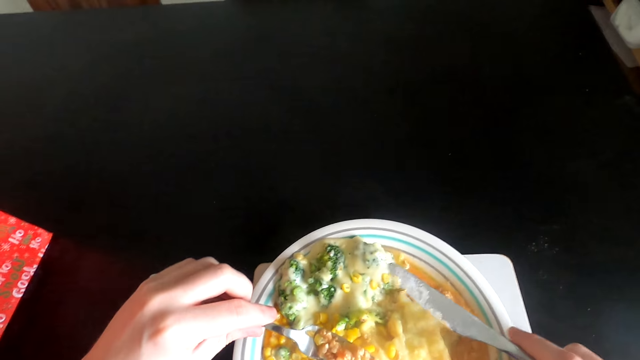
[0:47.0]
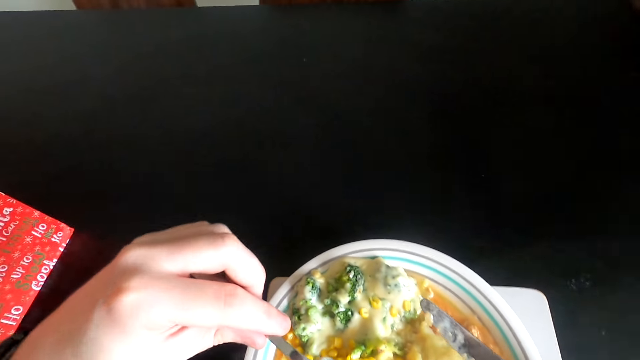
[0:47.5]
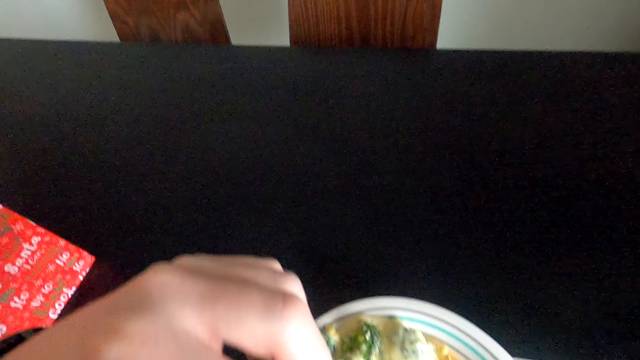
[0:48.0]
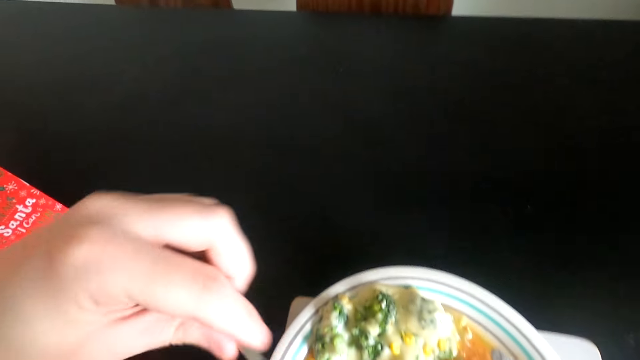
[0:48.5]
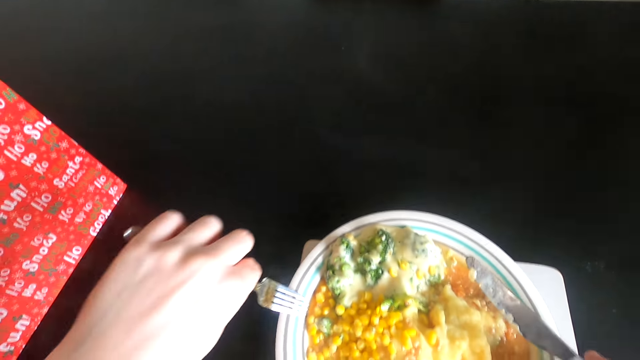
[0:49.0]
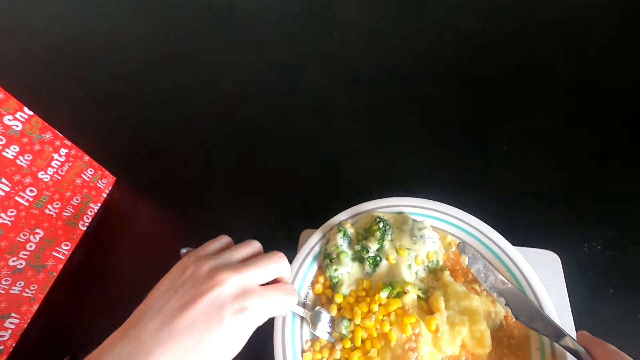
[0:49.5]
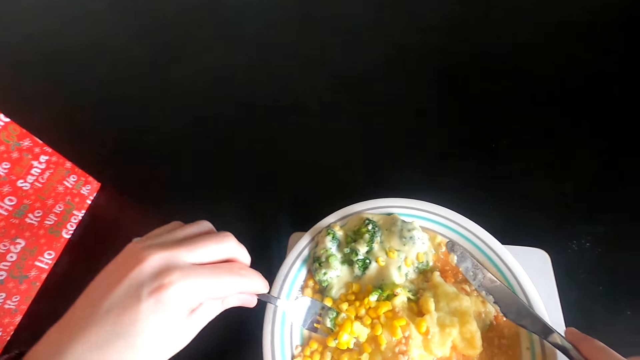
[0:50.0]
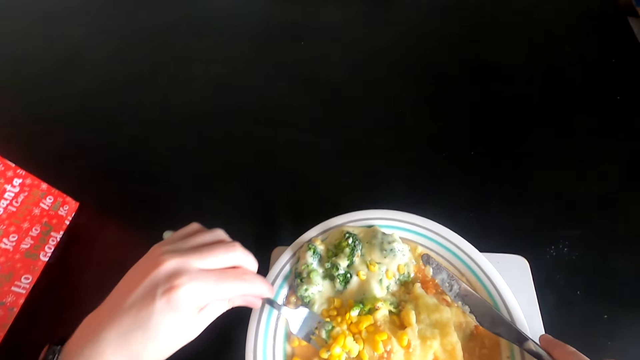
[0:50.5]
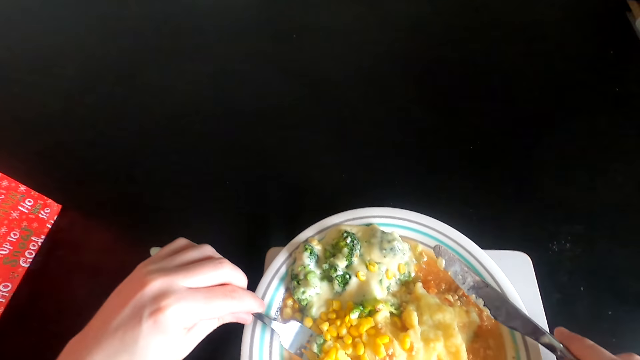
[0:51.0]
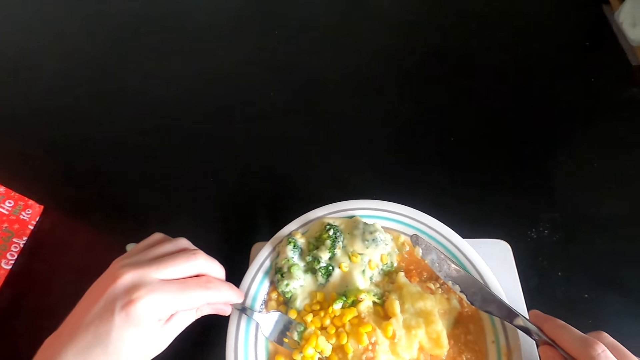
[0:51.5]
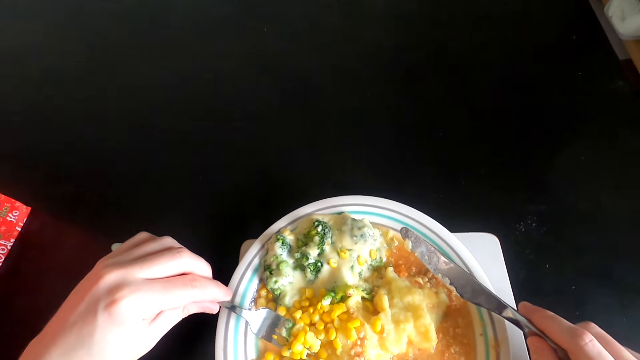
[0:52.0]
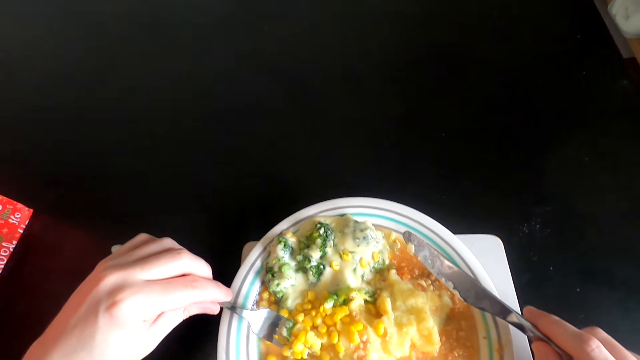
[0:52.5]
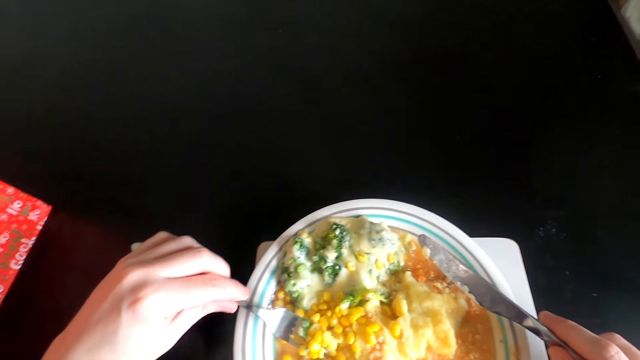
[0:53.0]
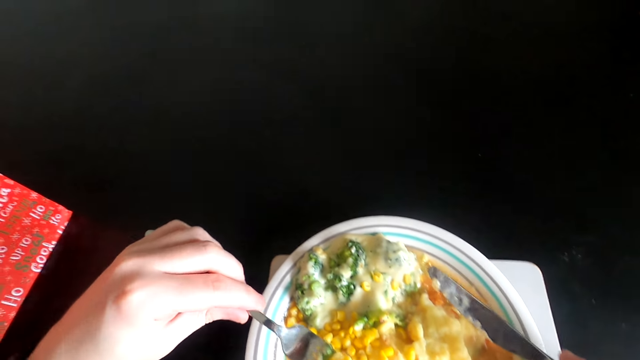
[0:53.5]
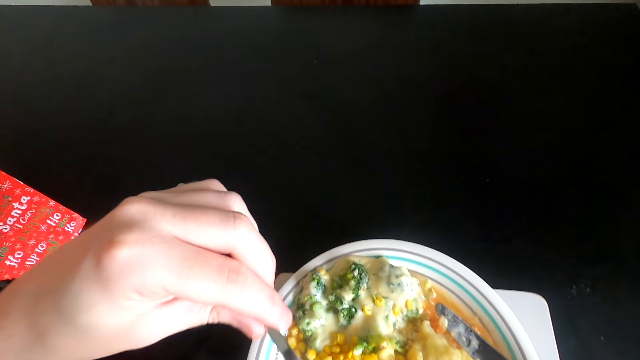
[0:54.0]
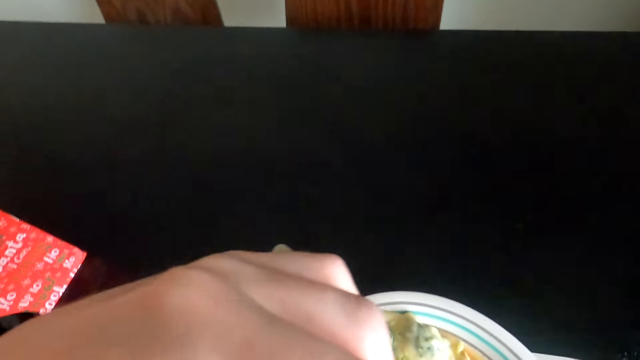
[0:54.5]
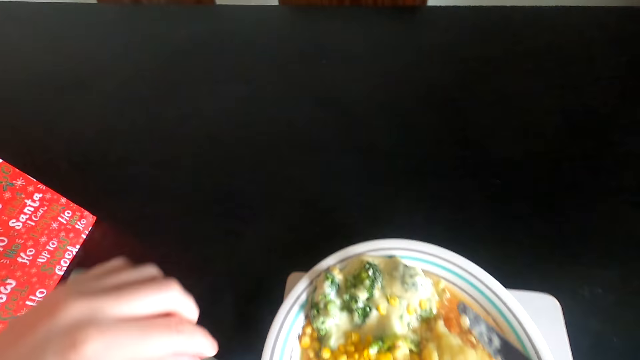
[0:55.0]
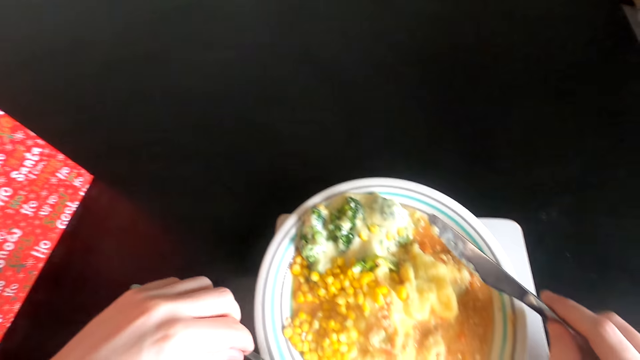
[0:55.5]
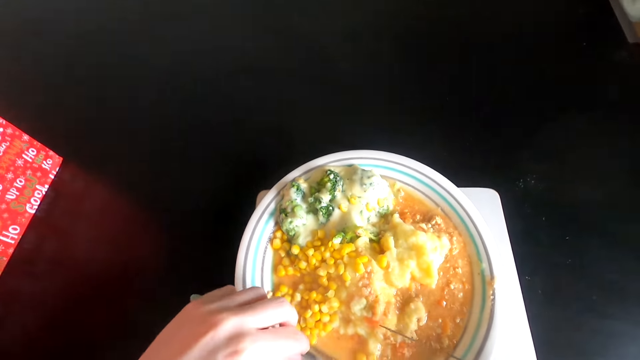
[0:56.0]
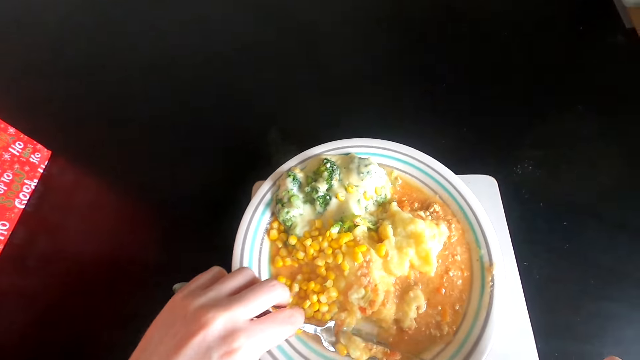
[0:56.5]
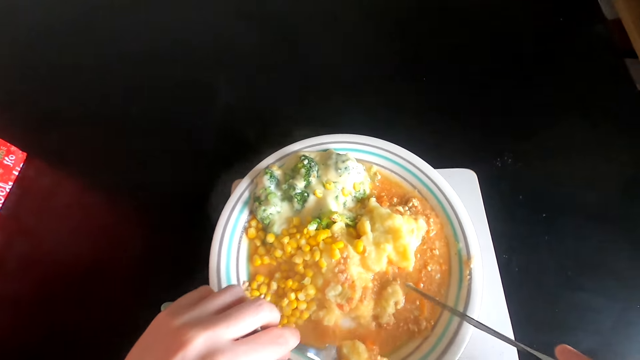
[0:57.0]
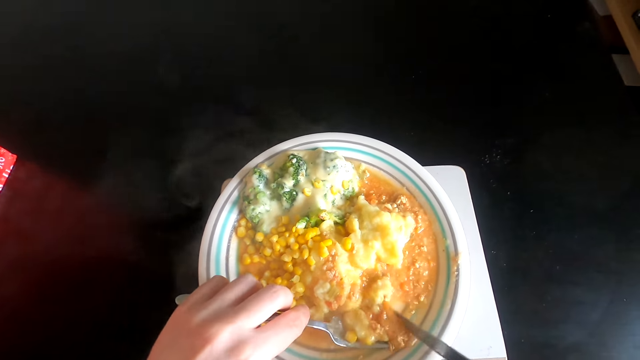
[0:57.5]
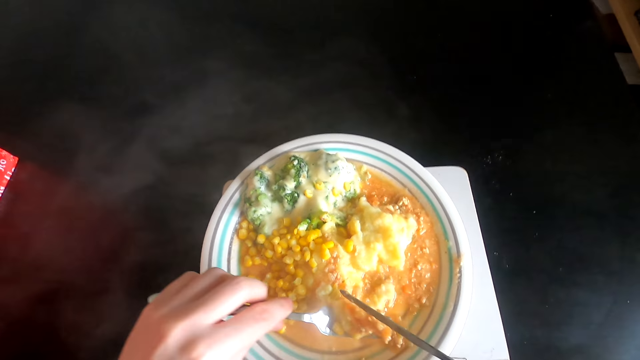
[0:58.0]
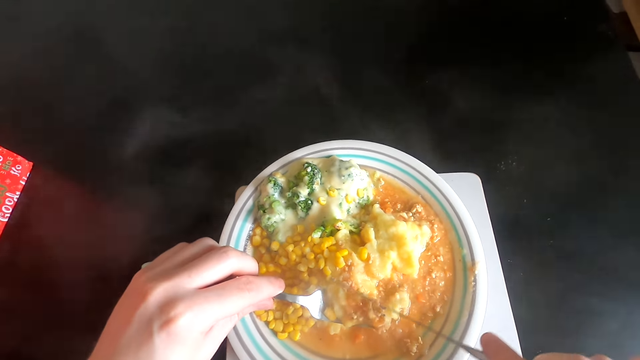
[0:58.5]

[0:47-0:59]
The camera wearer eats food with a fork. They scoop the food in the bowl. They hold a knife. They eat the food with the fork. They scoop the food in the bowl.

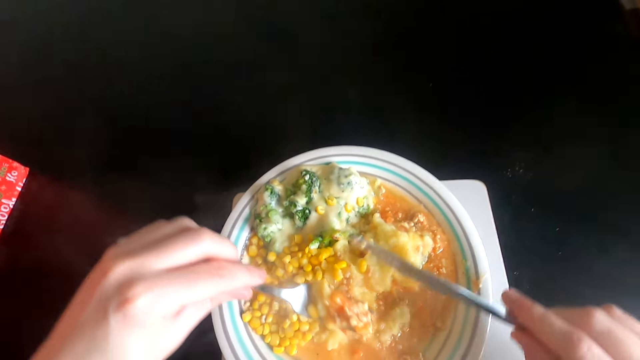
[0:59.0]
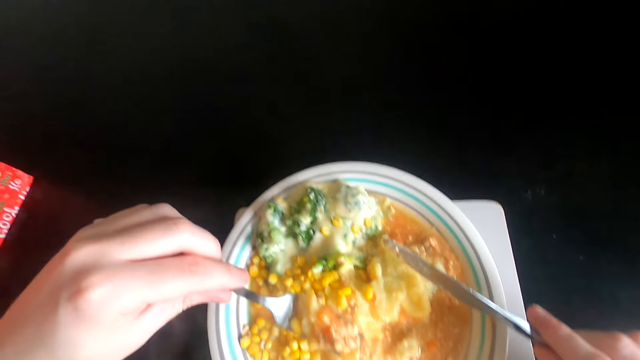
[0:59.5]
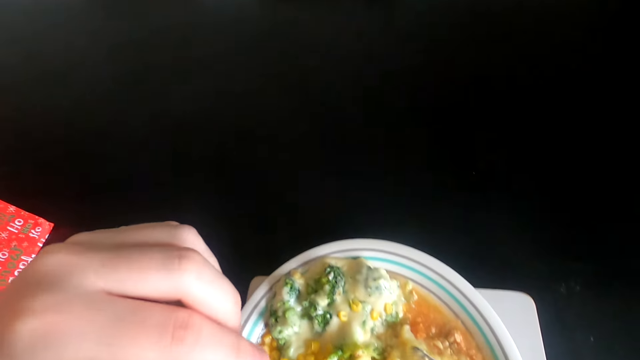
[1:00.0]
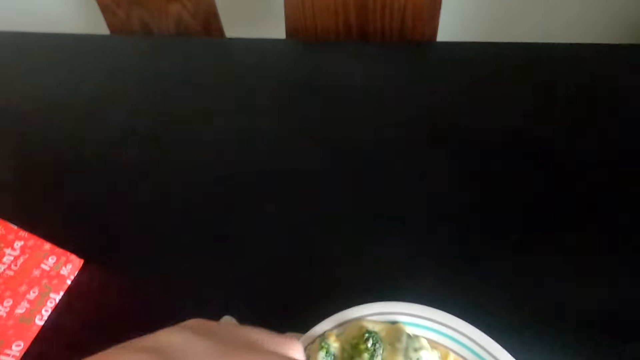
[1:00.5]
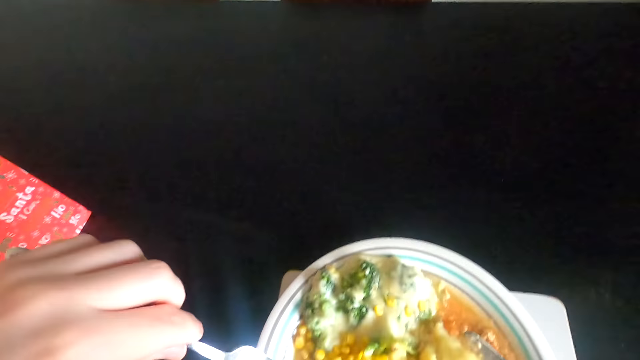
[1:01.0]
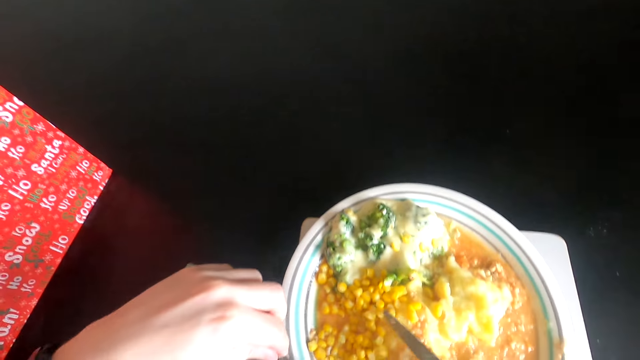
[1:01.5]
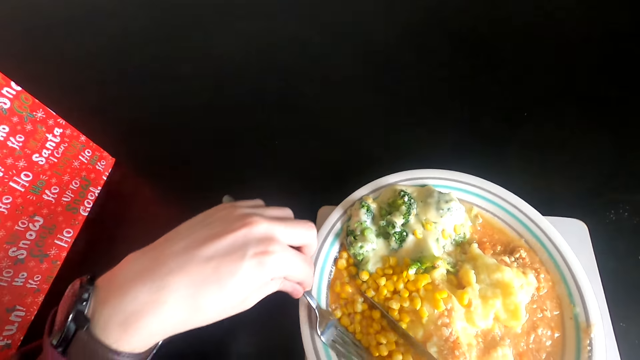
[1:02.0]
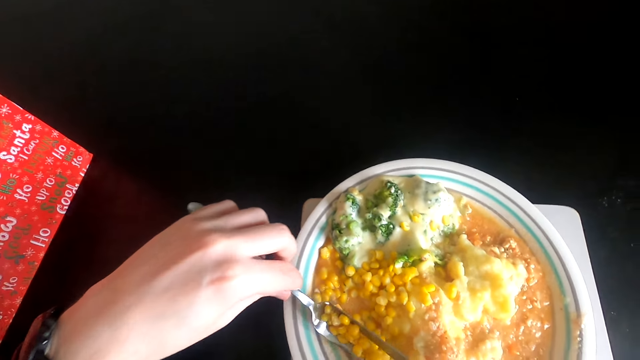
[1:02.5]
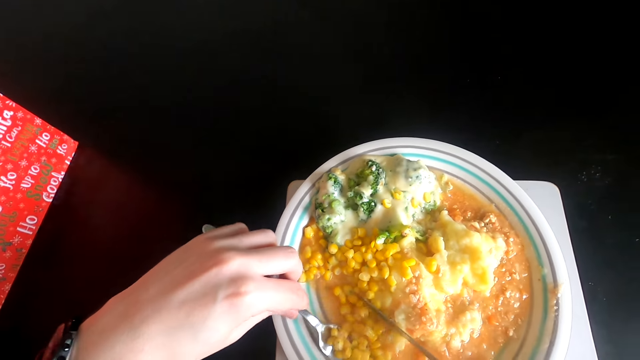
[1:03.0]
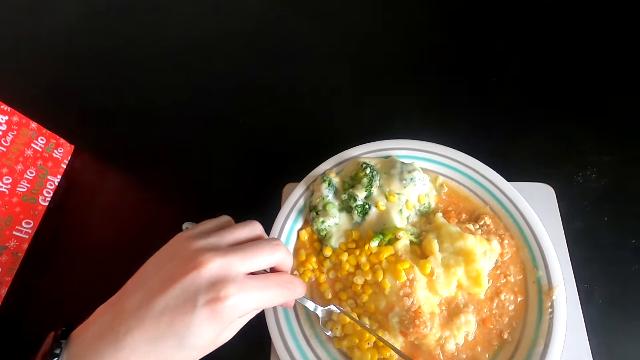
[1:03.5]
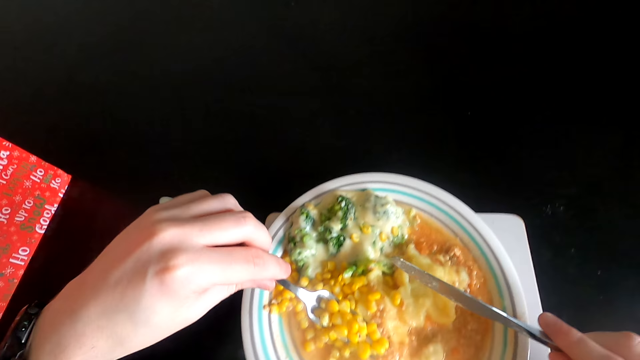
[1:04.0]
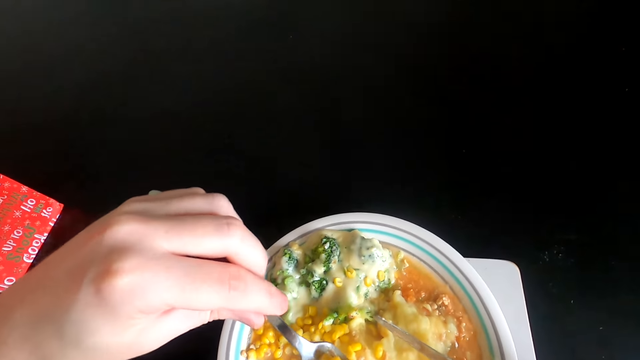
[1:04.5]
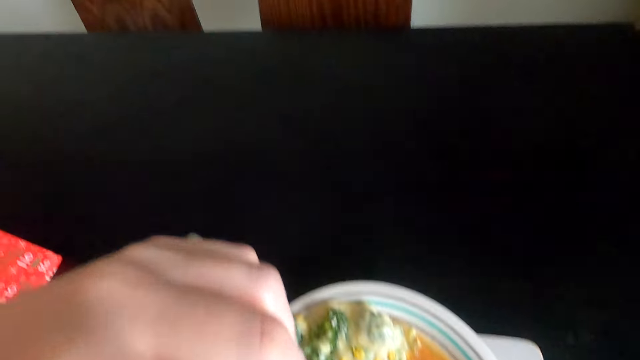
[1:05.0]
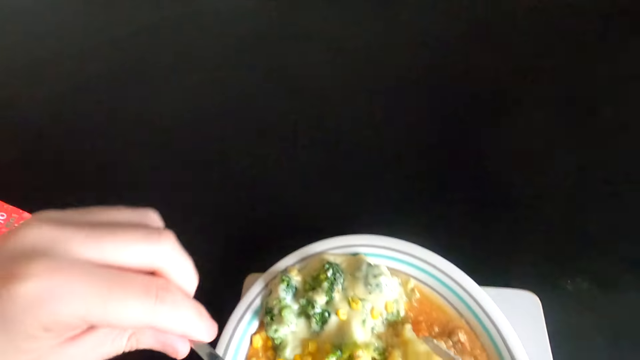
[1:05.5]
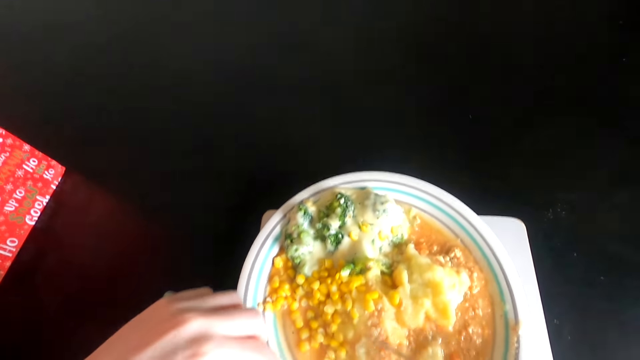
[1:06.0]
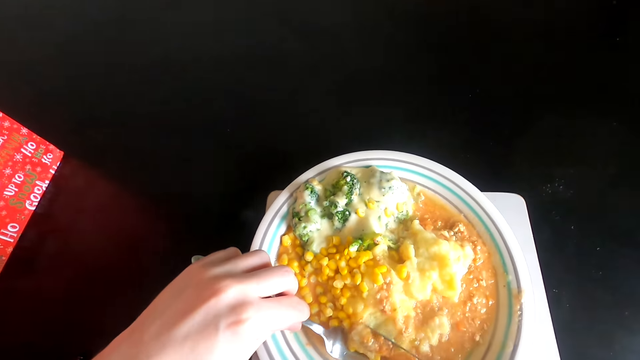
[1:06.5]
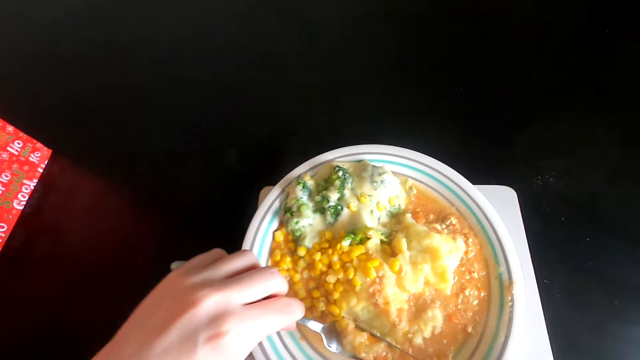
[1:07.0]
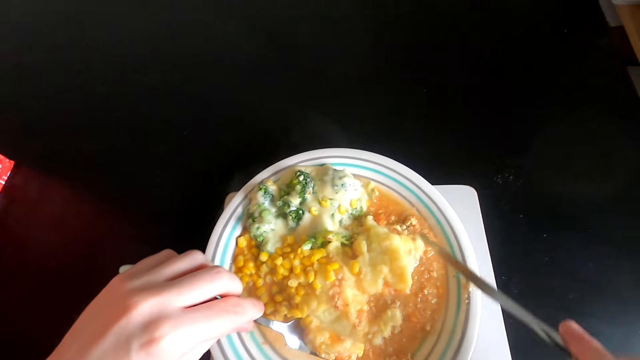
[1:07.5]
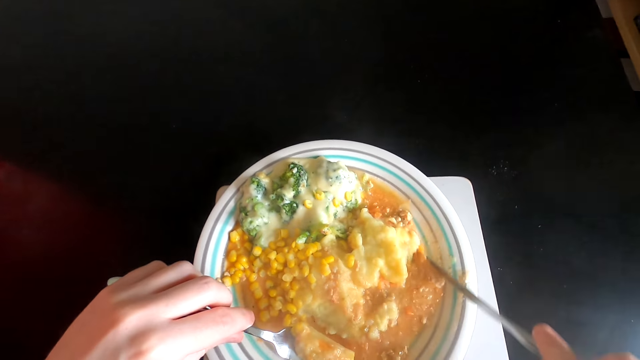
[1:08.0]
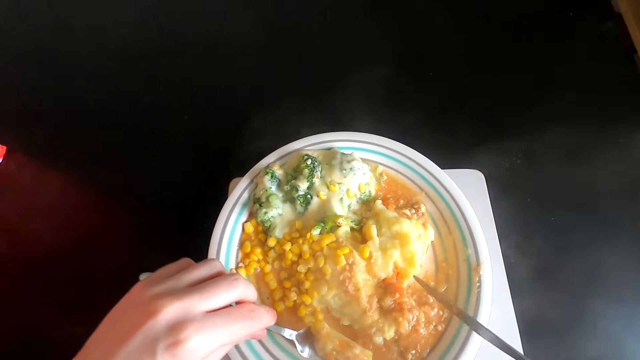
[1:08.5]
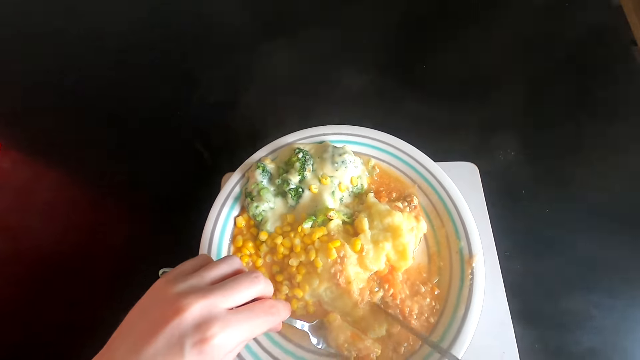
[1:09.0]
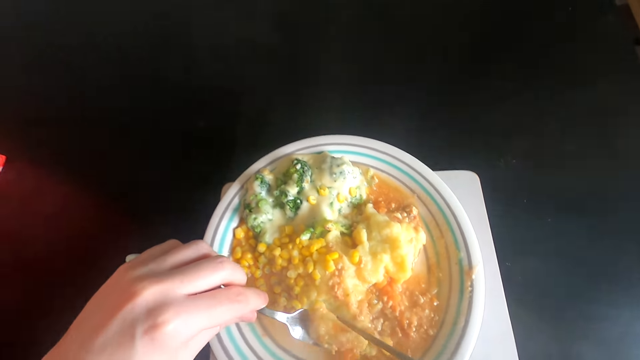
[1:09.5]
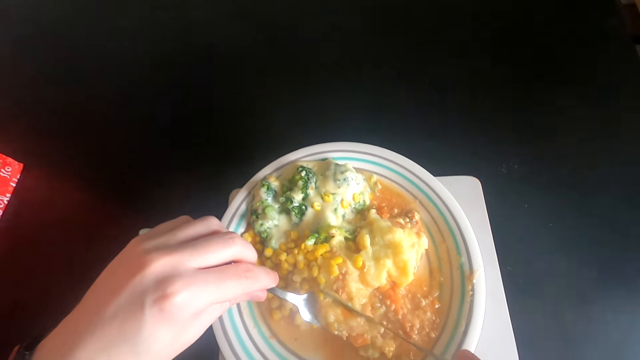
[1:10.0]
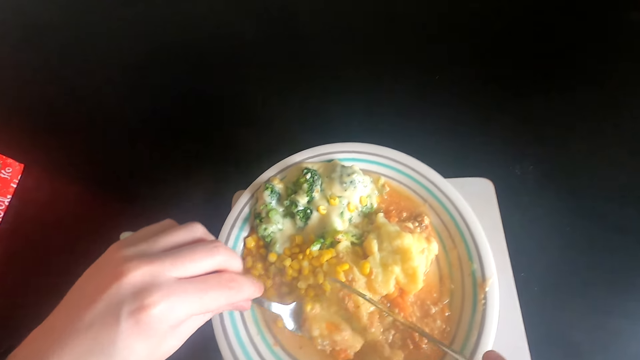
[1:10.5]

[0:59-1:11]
The camera wearer eats food with a fork. They scoop the food in the bowl. They eat the food with the fork. They scoop the food in the bowl.
